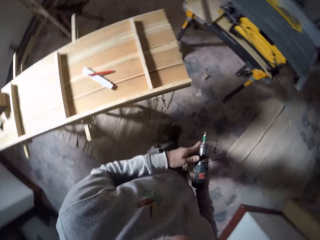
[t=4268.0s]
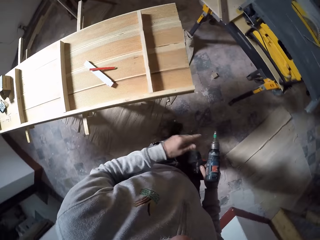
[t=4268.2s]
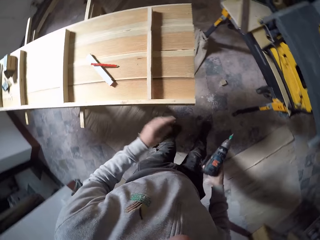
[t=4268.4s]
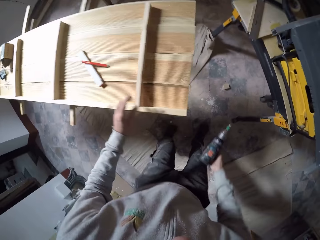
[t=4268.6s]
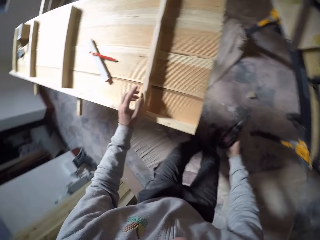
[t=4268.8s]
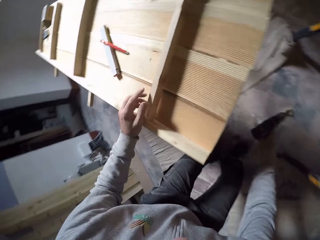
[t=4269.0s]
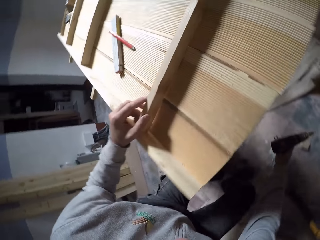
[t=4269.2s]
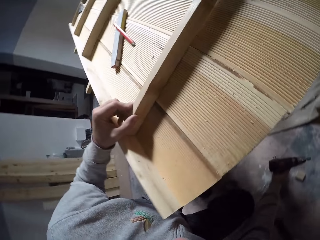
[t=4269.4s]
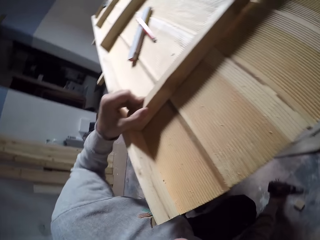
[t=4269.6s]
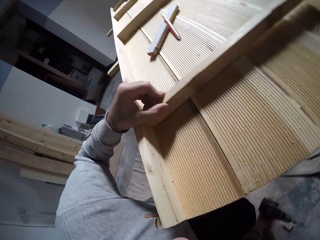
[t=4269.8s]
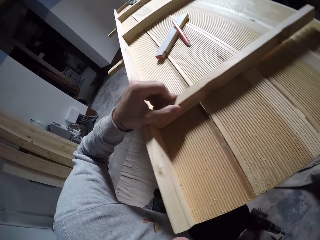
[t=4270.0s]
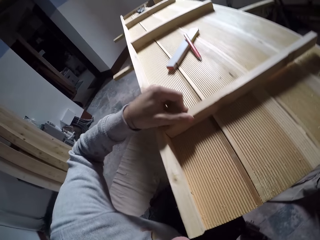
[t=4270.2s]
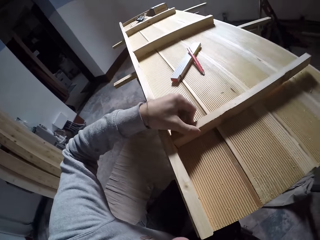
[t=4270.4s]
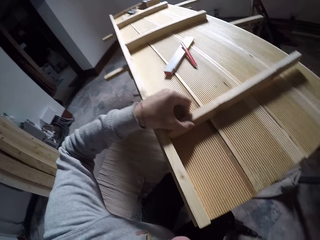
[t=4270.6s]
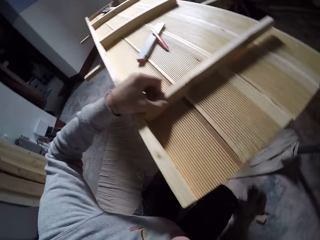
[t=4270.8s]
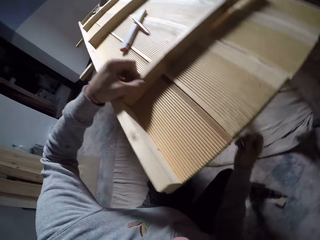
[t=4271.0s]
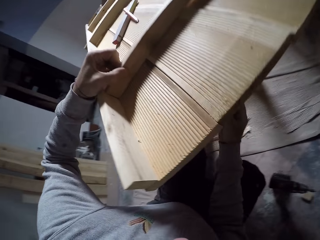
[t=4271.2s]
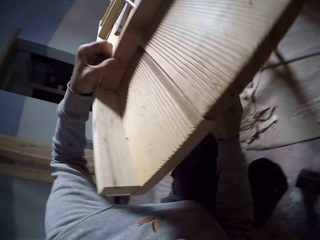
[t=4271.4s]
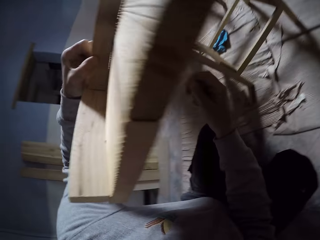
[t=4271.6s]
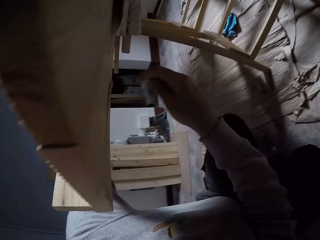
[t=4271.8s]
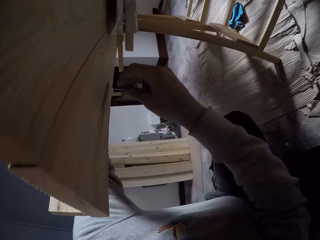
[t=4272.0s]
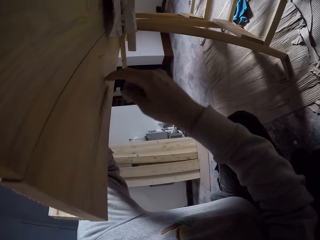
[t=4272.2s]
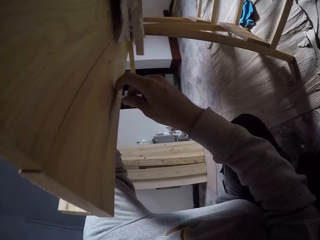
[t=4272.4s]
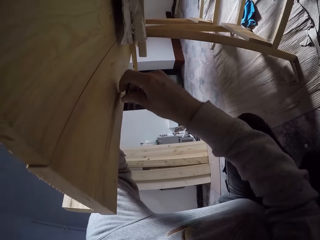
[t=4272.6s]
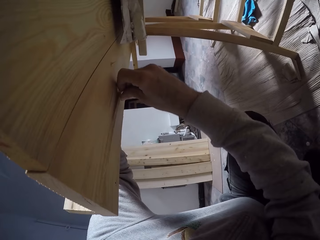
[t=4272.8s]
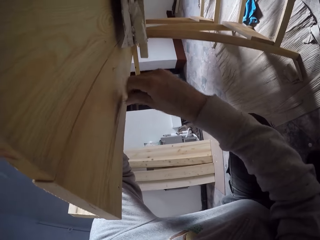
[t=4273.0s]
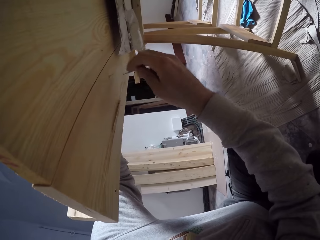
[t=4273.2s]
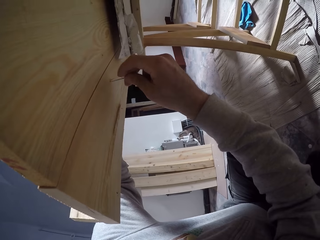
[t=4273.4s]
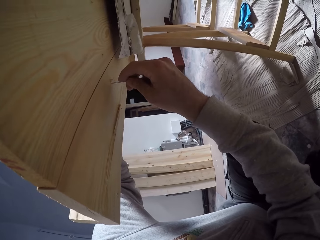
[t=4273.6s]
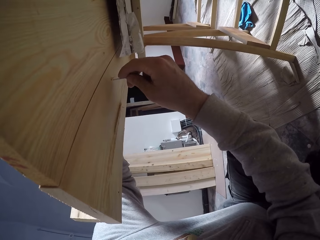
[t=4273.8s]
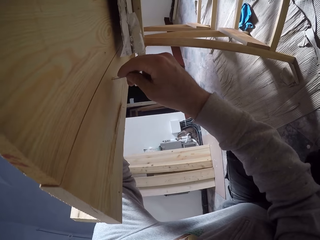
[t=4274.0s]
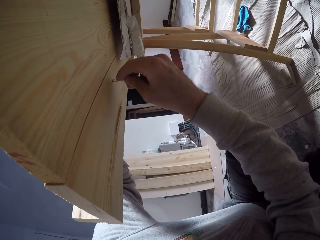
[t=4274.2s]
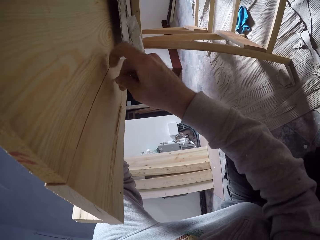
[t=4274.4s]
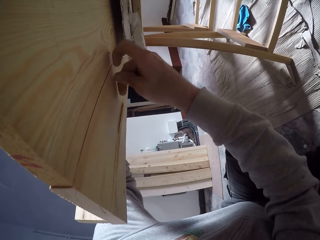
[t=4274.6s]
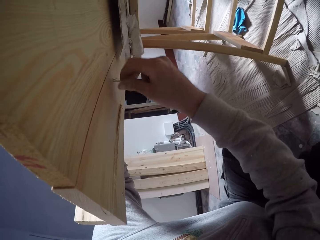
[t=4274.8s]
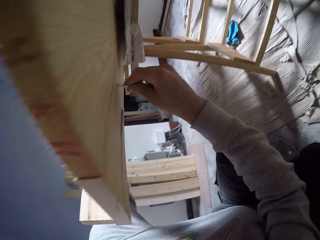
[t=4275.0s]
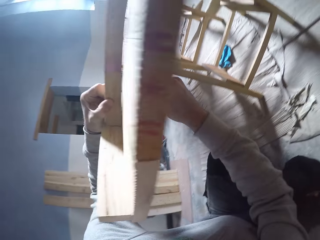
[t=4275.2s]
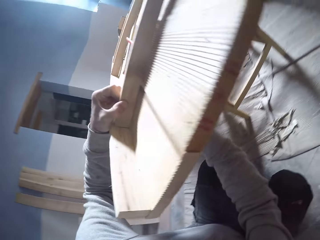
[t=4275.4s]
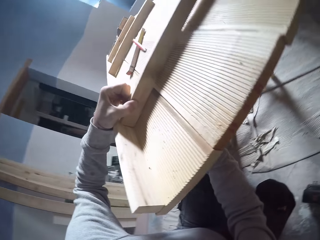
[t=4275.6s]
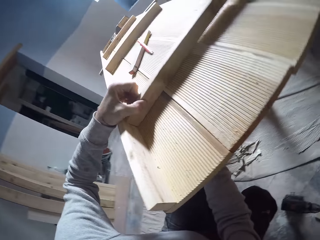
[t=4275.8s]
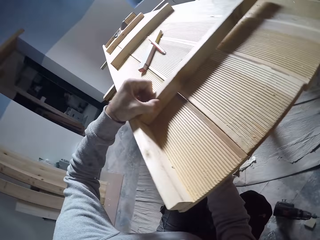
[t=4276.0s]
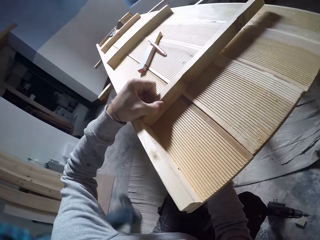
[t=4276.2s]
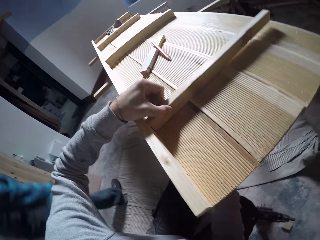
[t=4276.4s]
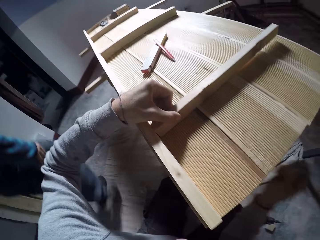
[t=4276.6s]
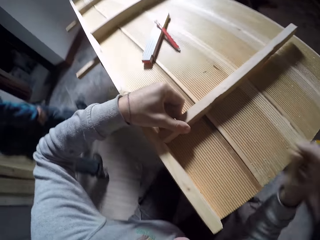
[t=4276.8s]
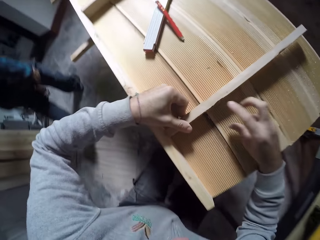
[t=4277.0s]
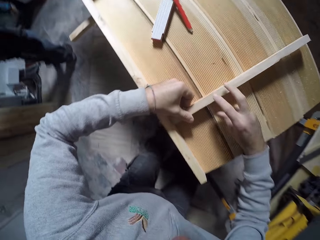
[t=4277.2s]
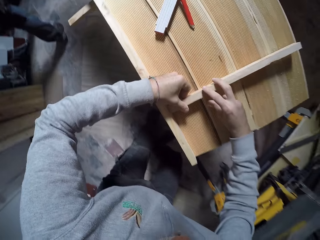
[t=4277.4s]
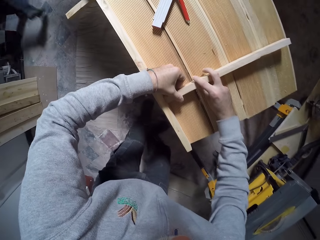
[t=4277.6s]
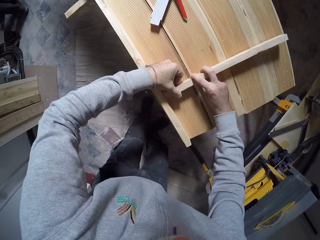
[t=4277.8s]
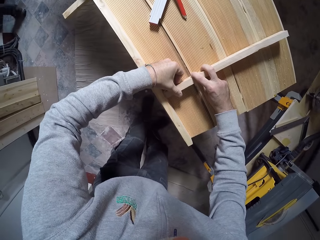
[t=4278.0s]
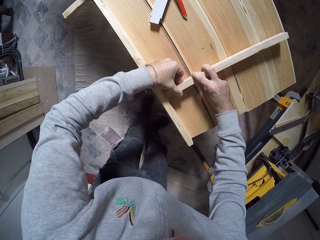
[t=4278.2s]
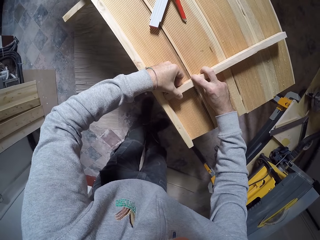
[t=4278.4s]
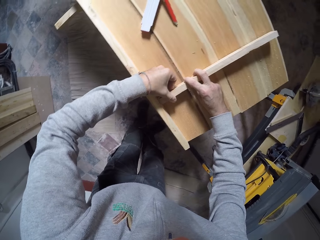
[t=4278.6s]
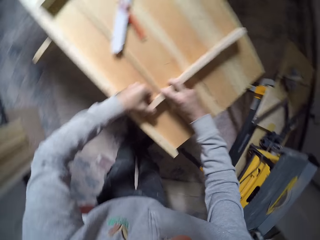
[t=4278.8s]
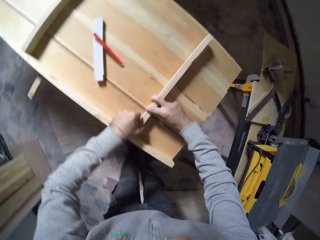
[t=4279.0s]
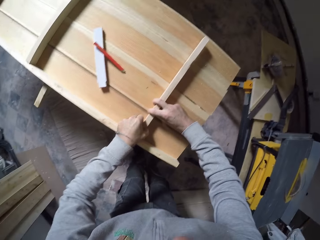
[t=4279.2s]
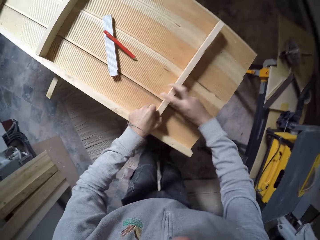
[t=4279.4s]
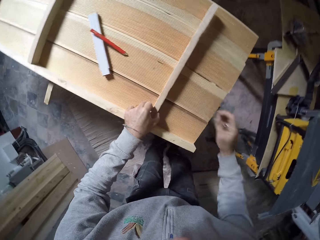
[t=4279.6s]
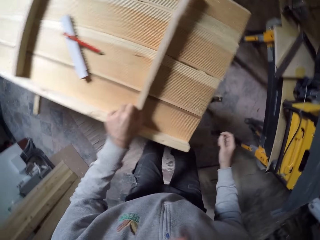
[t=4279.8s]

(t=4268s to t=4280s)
The camera wearer passes the power drill from his left hand to his right hand. He holds the wood on the worktable with his left hand. He drops the power drill on the floor with his right hand. He puts the nail in a hole underneath the worktable with his right hand. A man walks past the camera wearer. The camera wearer holds the wood on the worktable with both hands. He moves the wood plank.

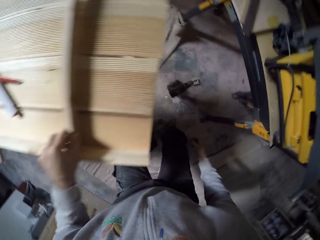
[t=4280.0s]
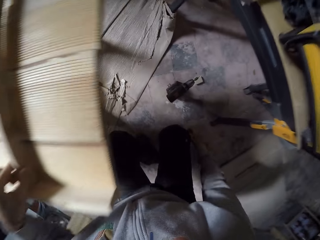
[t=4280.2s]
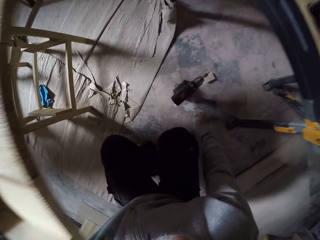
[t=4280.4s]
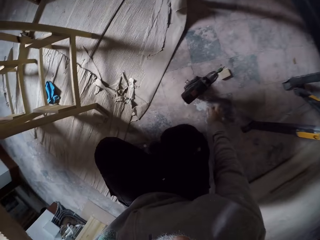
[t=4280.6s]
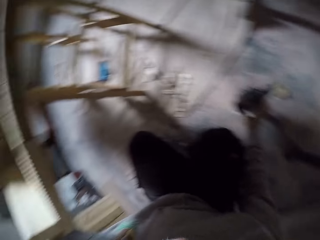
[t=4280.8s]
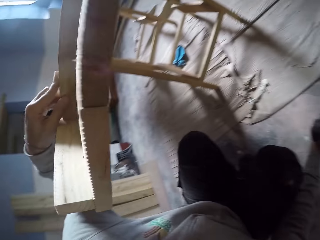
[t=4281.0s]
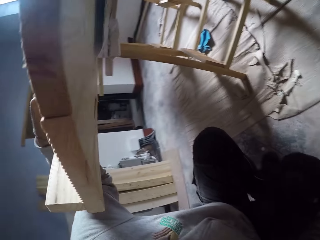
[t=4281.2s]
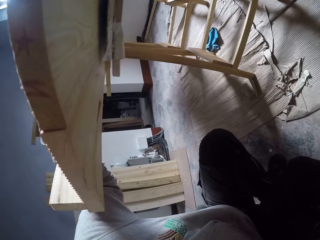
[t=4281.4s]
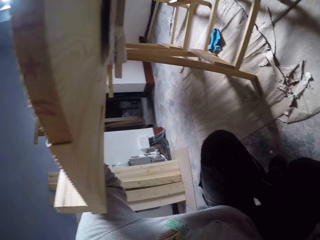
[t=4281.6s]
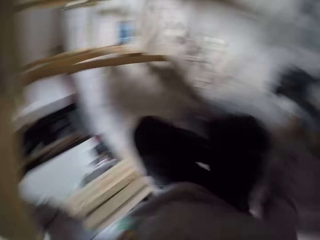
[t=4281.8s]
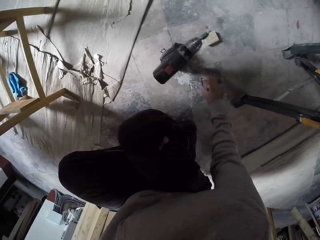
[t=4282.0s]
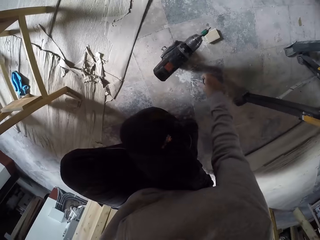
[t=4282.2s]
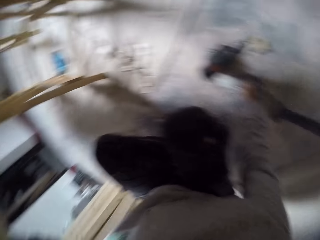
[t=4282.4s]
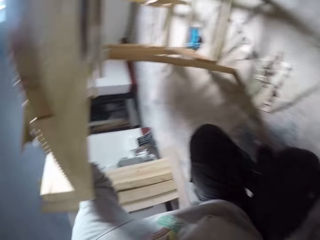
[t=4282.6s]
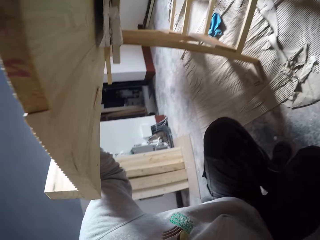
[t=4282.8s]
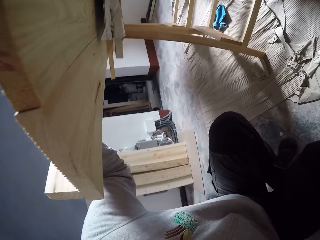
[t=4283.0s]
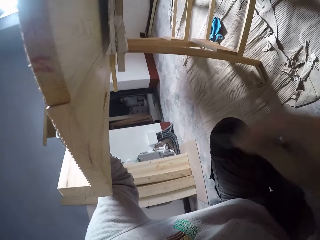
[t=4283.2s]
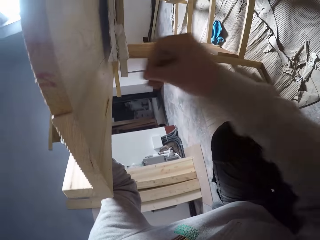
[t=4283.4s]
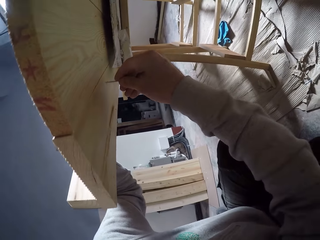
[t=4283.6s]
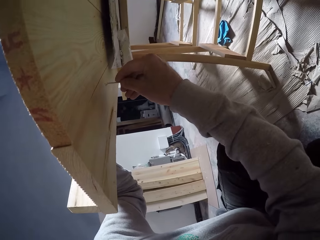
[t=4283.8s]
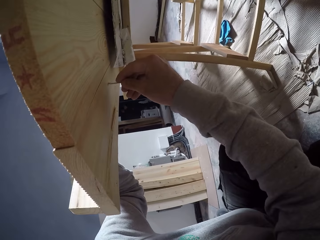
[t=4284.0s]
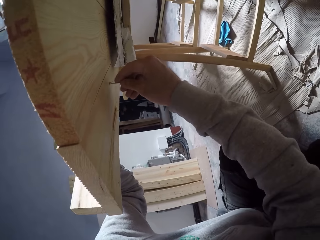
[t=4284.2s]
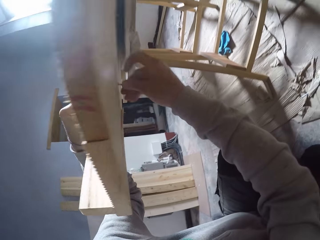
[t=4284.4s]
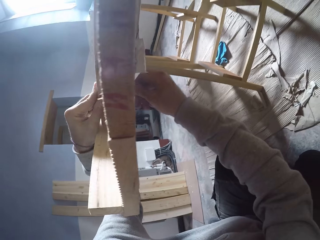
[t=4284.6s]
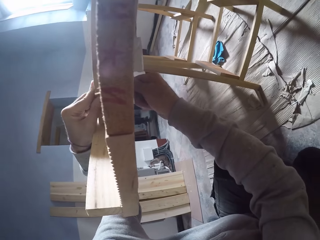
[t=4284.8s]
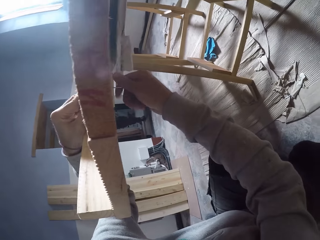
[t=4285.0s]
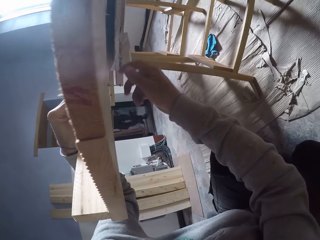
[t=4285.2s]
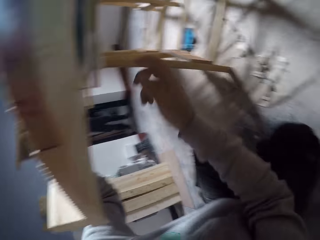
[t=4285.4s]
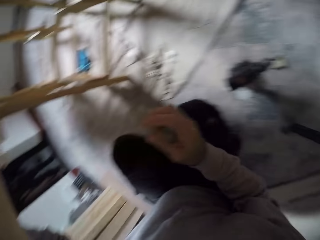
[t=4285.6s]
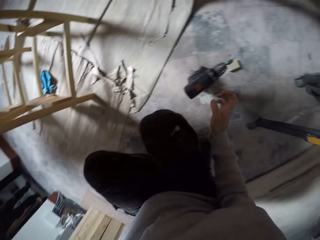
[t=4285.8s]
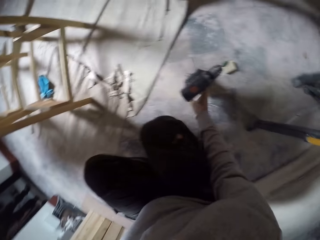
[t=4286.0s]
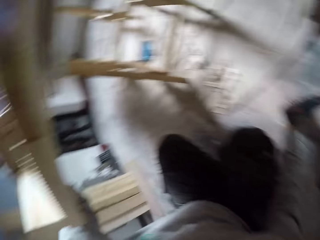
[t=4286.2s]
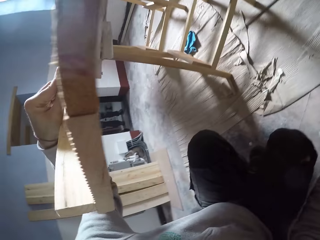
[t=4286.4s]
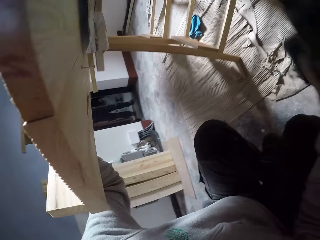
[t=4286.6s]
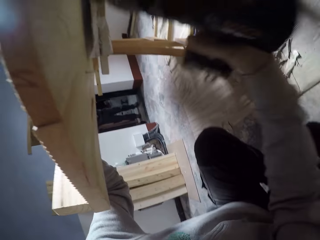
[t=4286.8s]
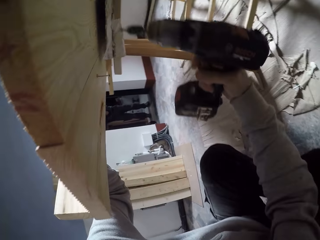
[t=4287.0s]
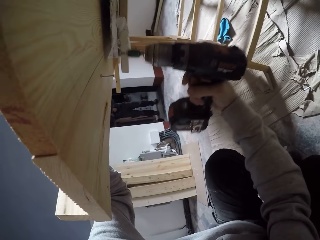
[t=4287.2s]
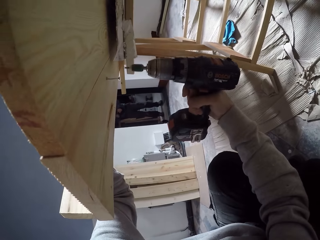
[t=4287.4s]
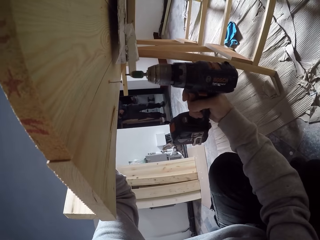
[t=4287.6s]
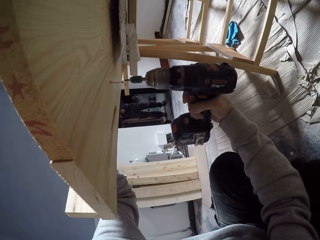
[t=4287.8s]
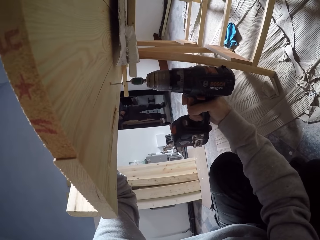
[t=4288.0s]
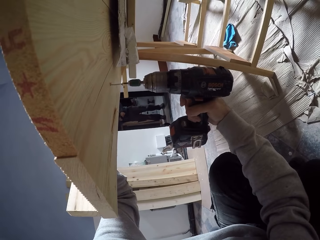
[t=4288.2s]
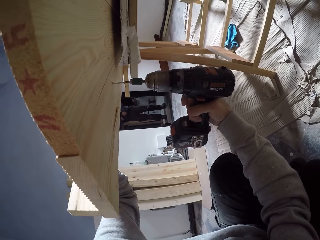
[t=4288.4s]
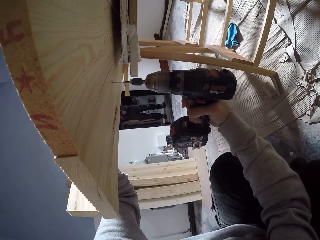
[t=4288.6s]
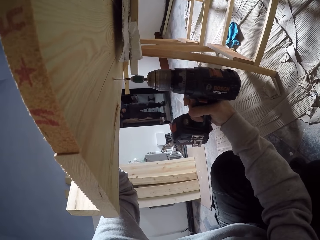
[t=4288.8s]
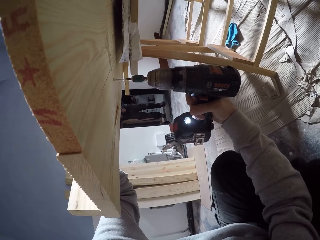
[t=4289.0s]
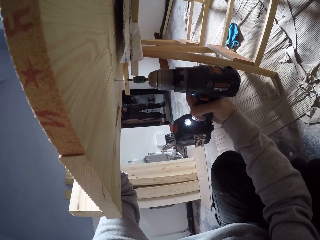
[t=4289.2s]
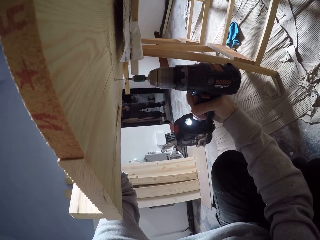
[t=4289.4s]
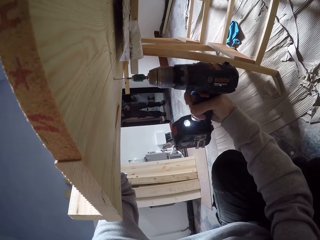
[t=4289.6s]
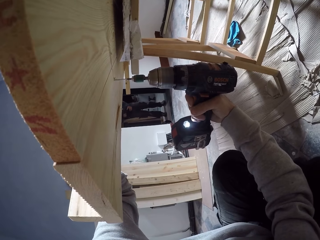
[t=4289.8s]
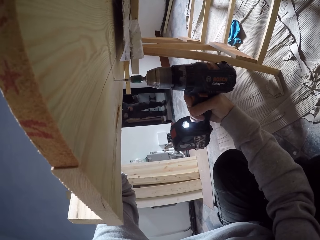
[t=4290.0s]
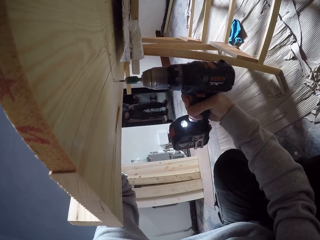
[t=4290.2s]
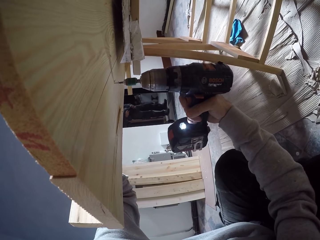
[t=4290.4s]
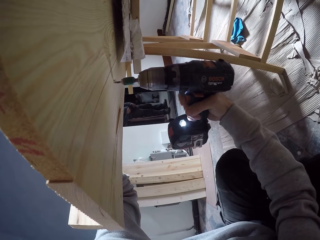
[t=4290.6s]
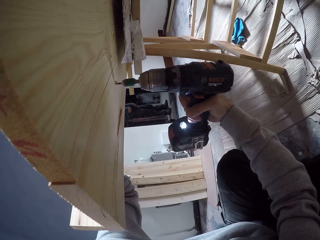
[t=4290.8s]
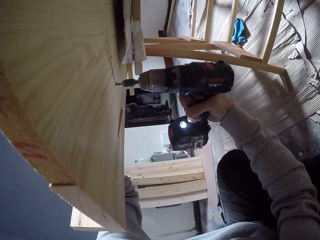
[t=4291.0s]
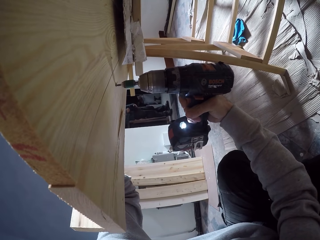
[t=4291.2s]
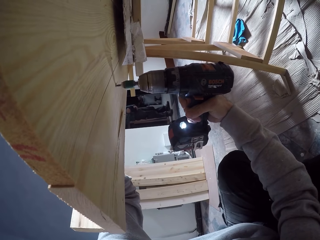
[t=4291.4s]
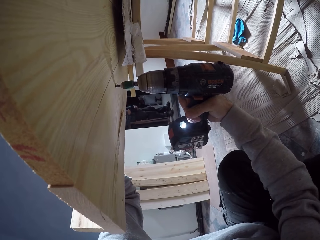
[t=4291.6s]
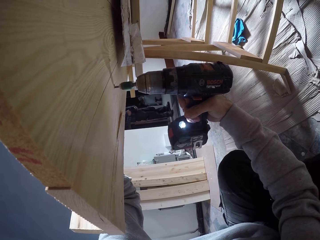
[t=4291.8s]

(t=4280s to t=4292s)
The camera wearer drops the nail on the floor with his right hand. He picks up a screw or nail. He puts the nail in the hole with his right hand. He picks up the power drill with his right hand. He drills the nail into the worktable with the power drill in his right hand.
